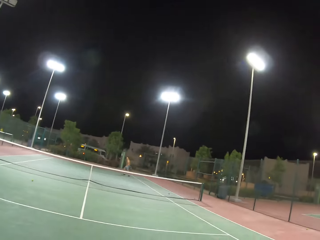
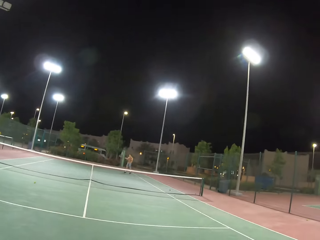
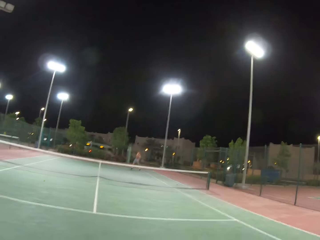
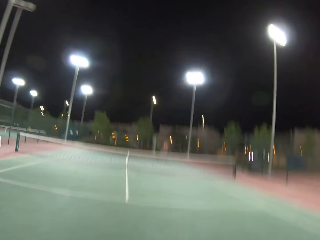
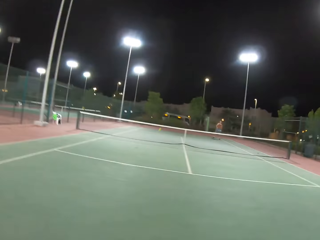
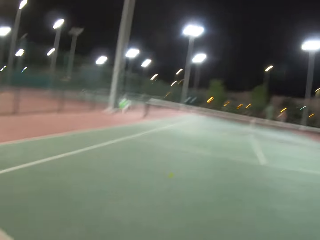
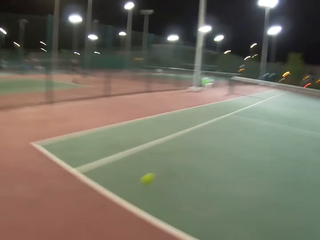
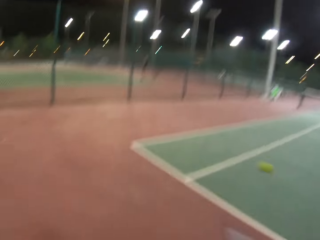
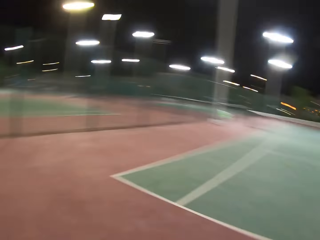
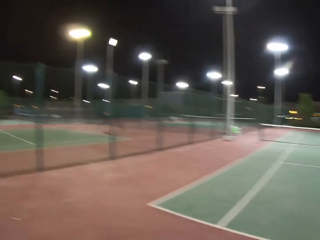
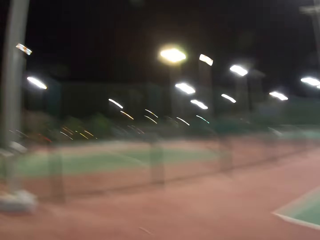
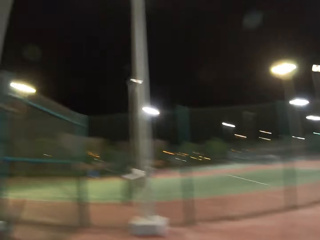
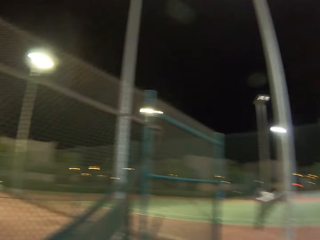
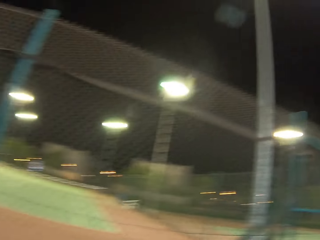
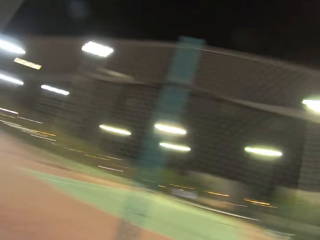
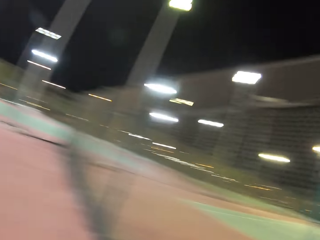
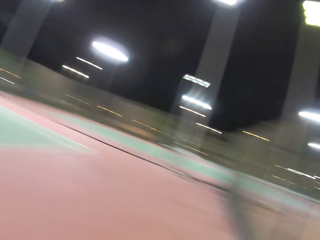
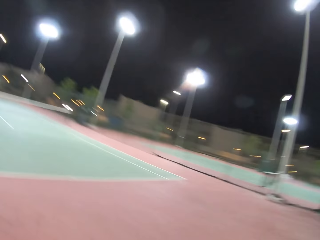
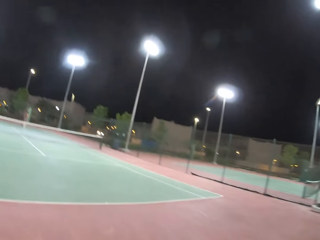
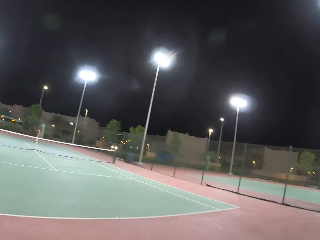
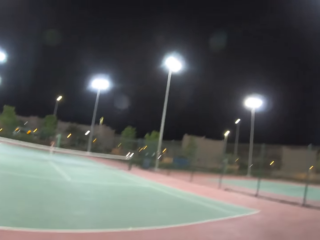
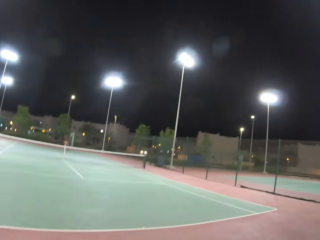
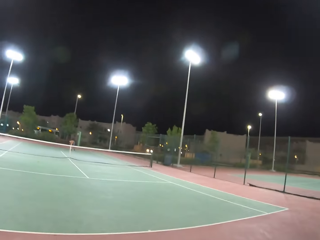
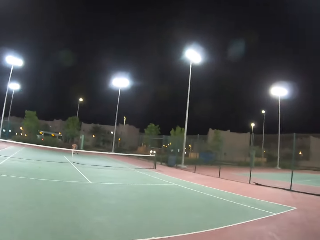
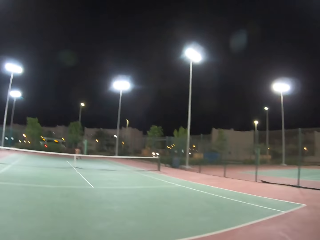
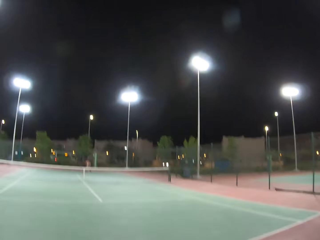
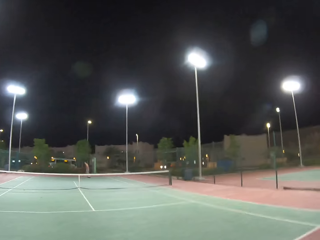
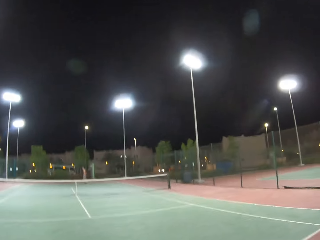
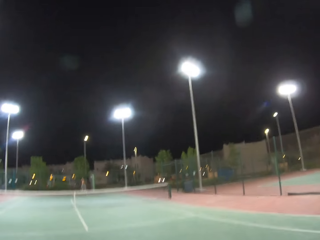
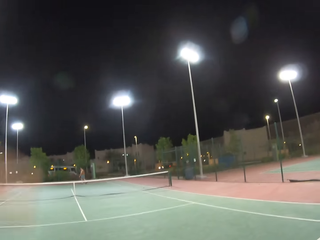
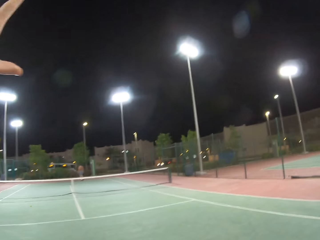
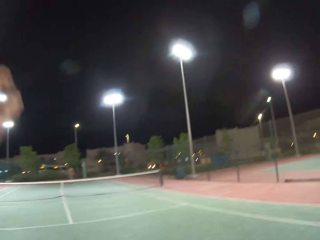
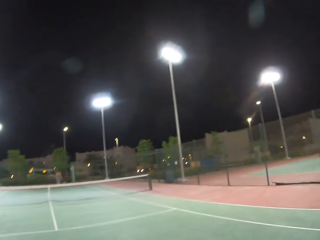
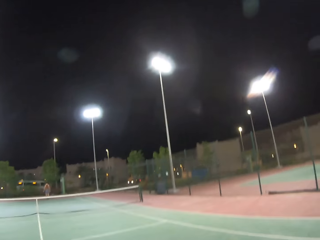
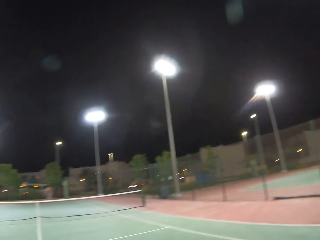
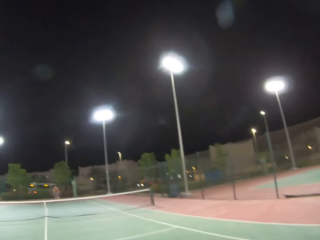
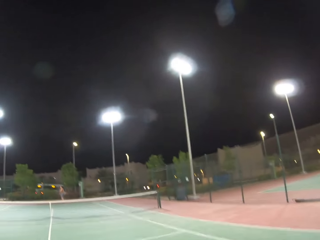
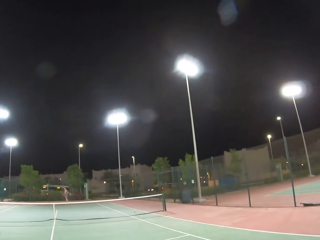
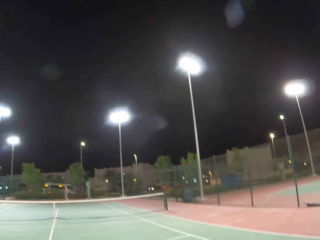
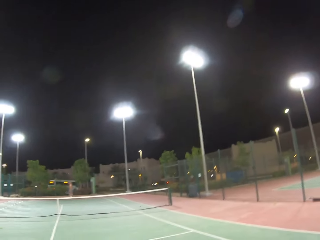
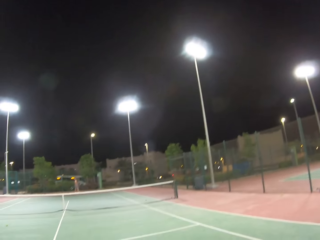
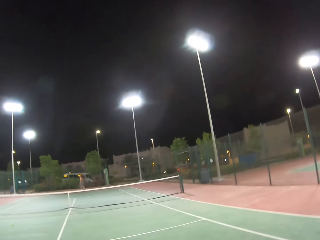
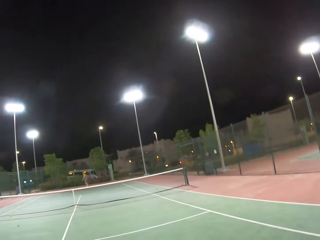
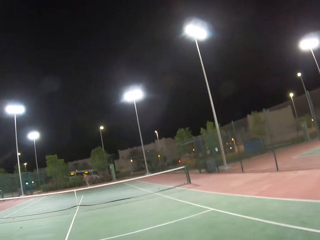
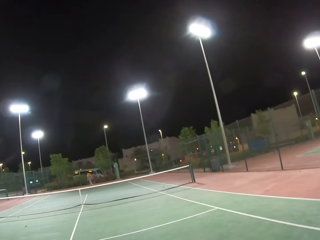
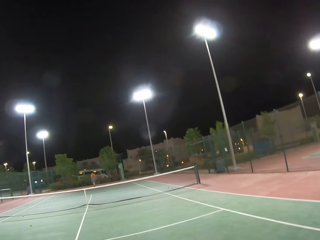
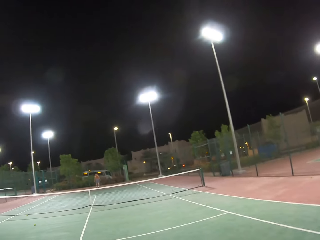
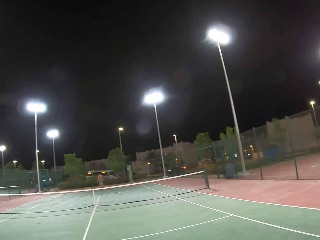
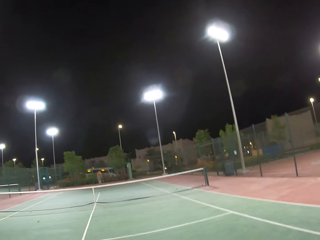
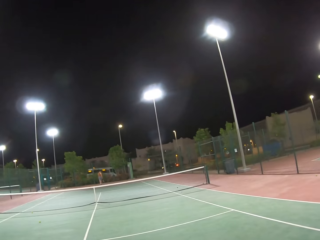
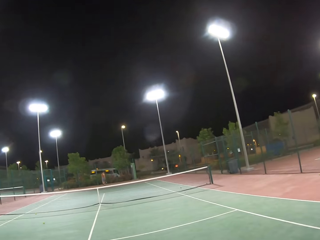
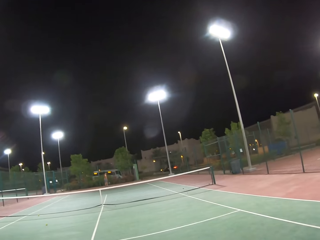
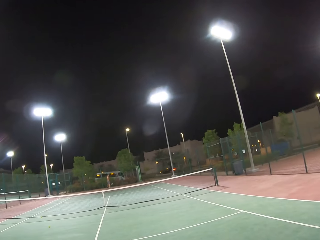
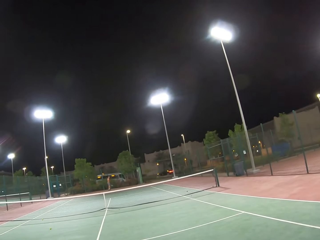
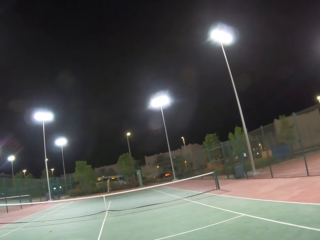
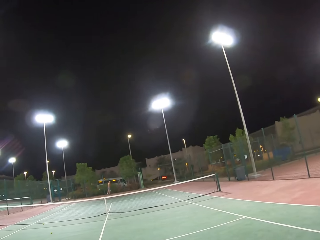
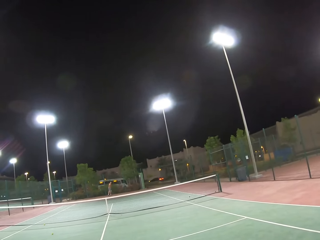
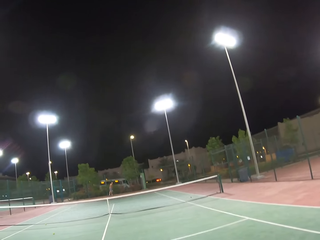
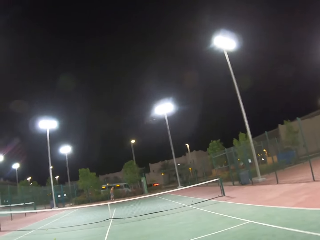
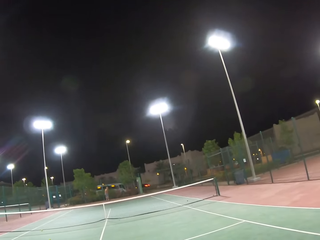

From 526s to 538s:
The camera wearer turns around. They walk around the tennis court. A man walks around the tennis court. The camera wearer moves a hand. The man walks around the tennis court. The camera wearer looks around the tennis court.

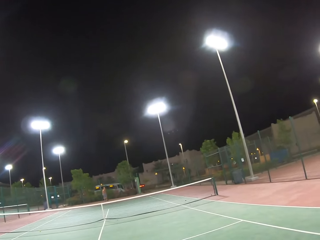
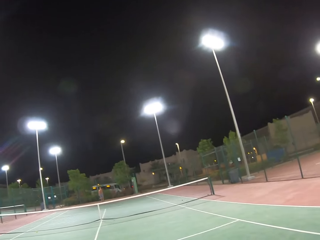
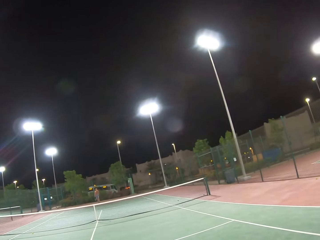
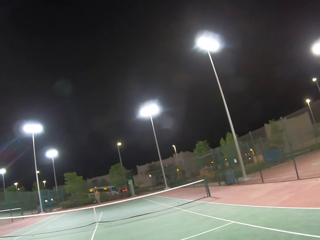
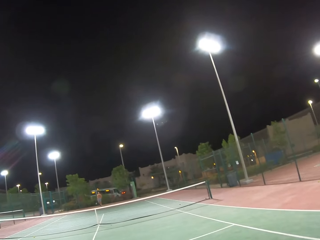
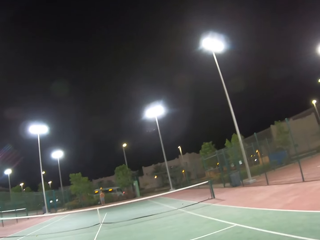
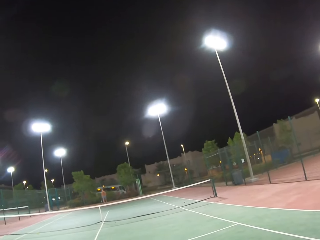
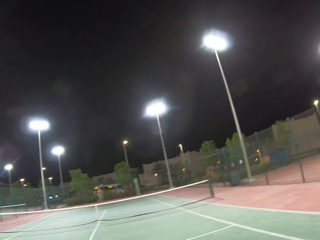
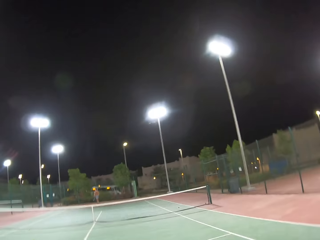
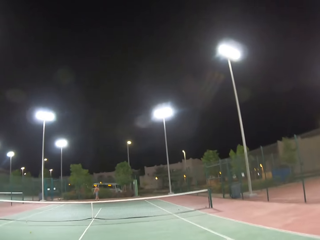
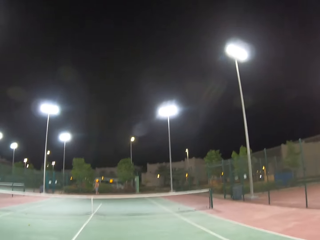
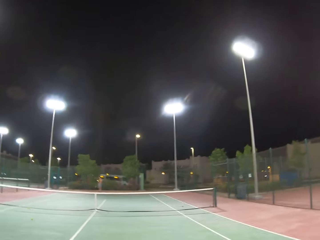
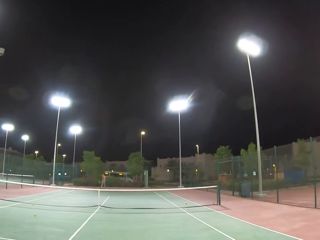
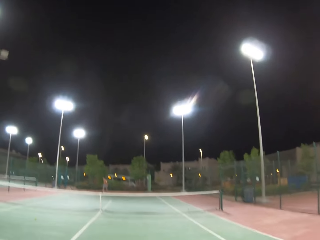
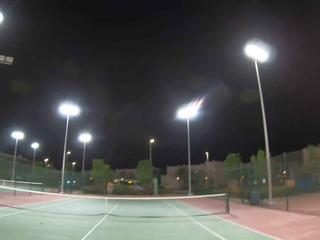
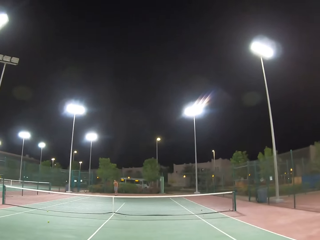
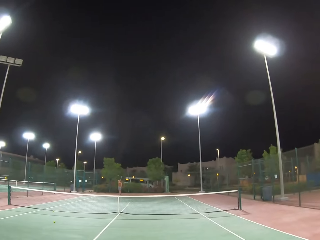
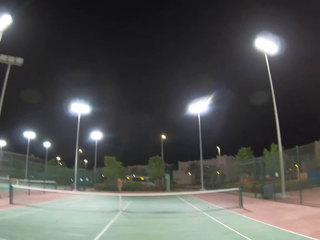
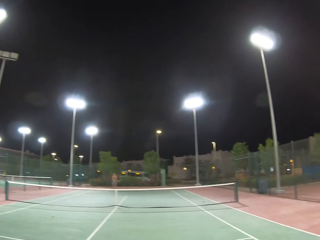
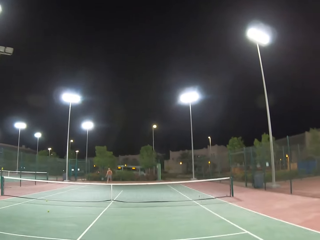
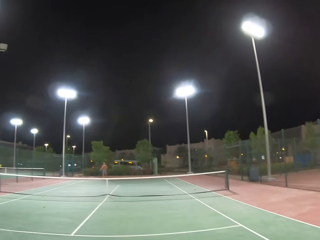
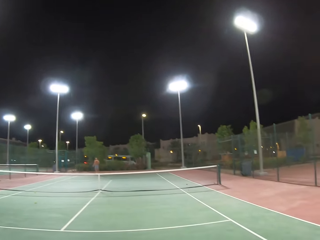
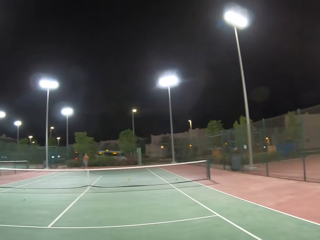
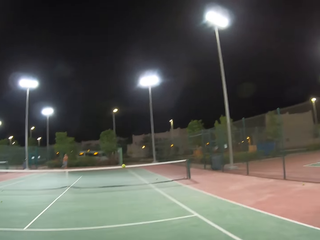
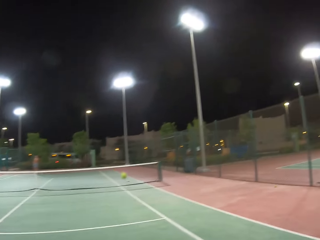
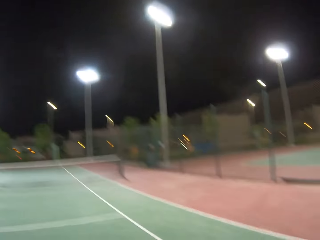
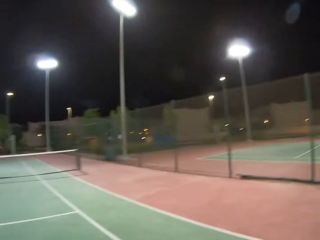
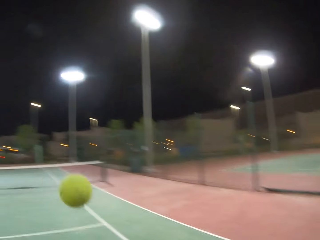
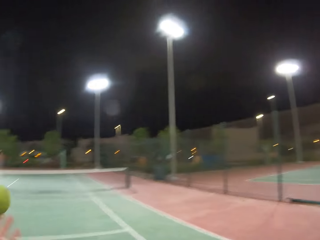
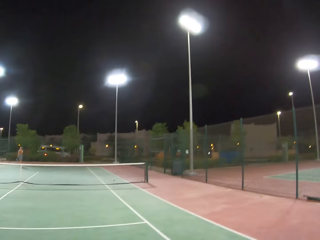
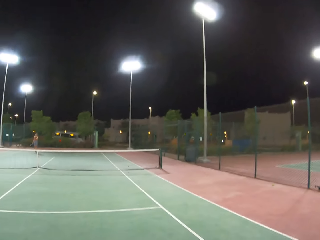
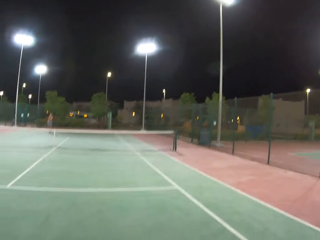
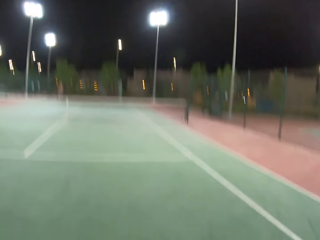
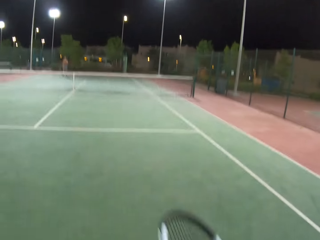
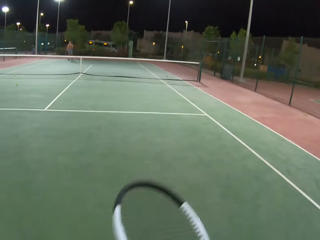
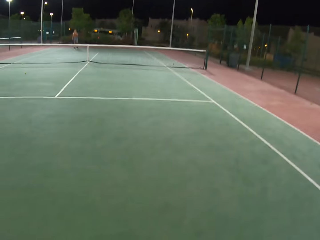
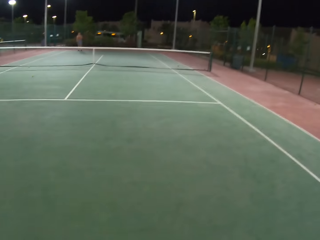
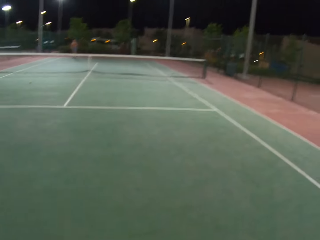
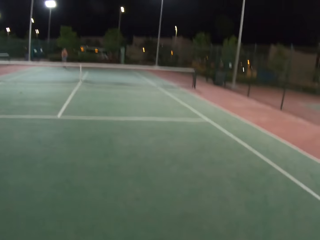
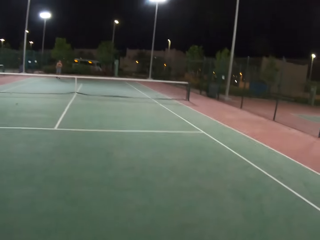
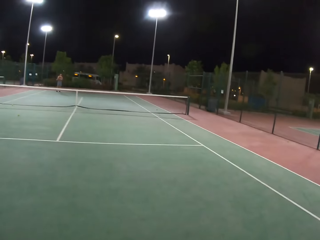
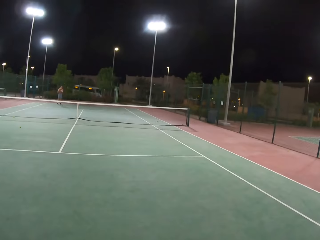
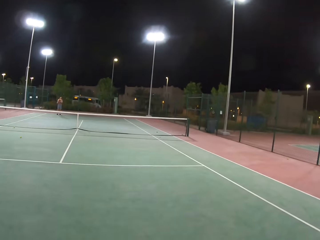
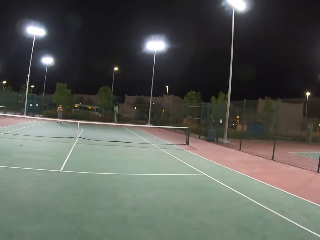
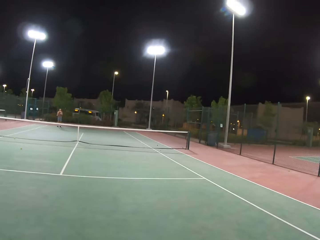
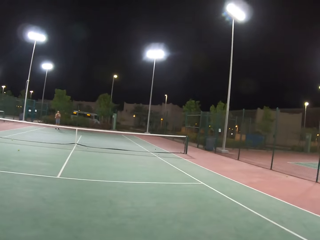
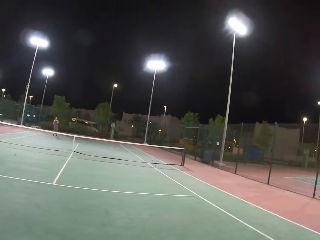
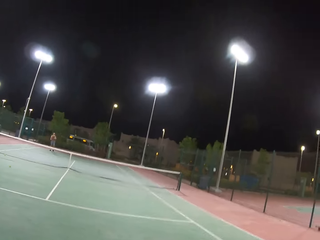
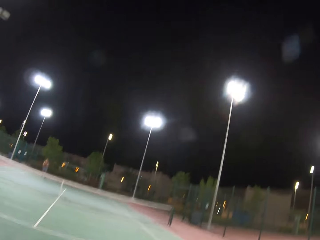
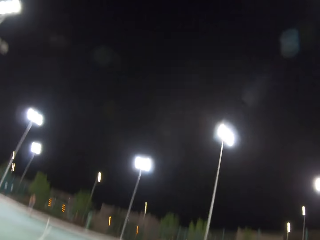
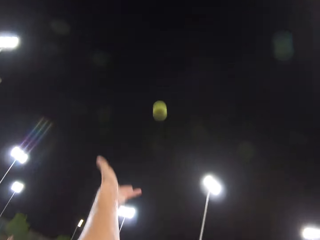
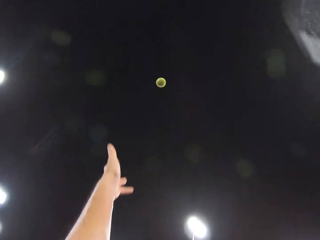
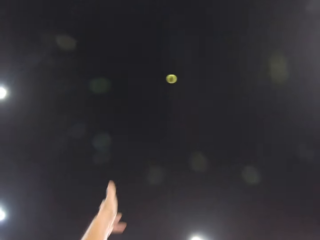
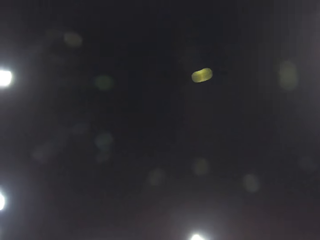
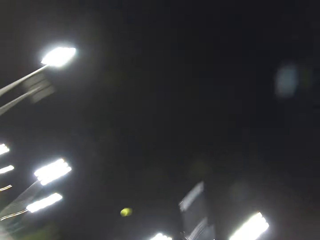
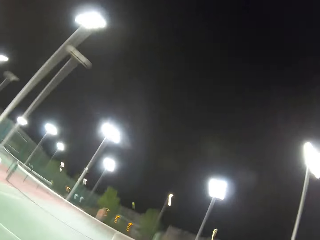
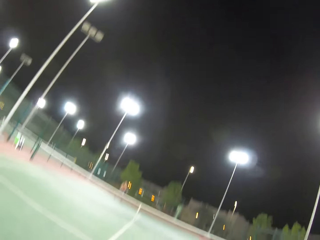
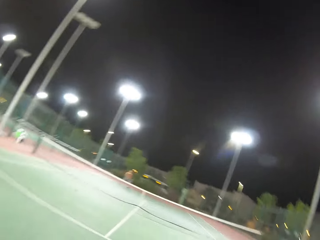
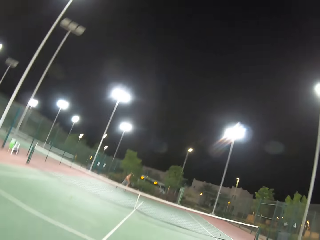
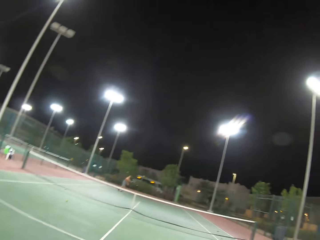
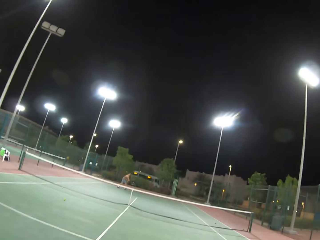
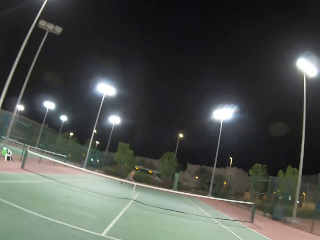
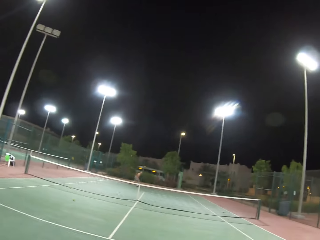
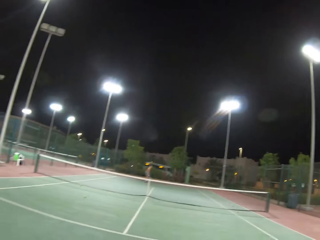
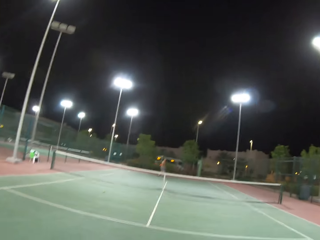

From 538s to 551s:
A man throws a tennis ball. The camera wearer dribbles the tennis ball. They play tennis with the man.
